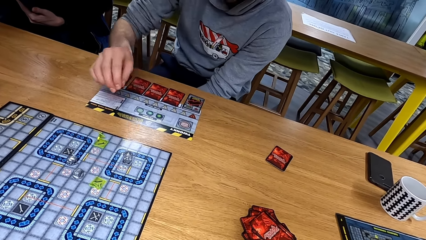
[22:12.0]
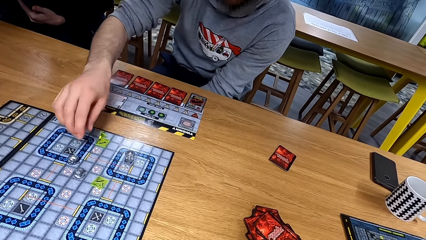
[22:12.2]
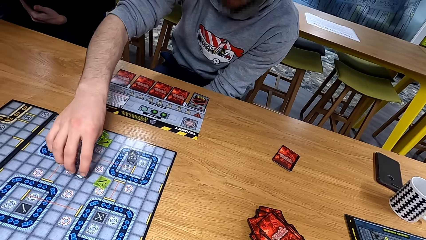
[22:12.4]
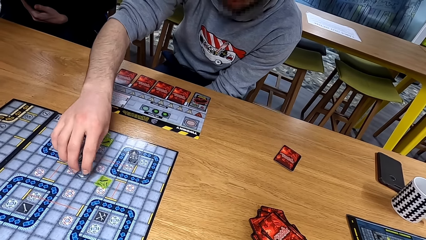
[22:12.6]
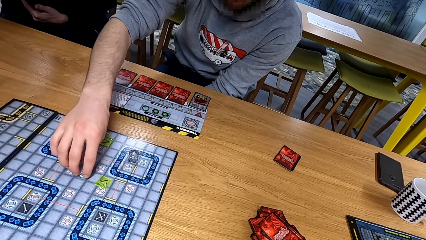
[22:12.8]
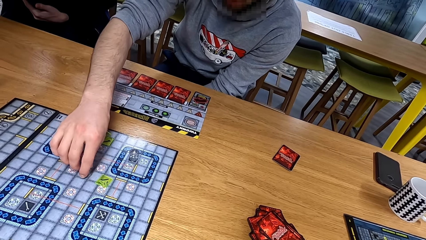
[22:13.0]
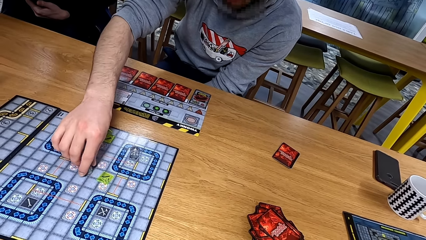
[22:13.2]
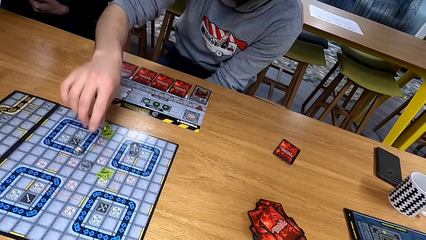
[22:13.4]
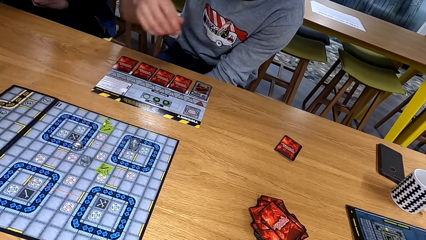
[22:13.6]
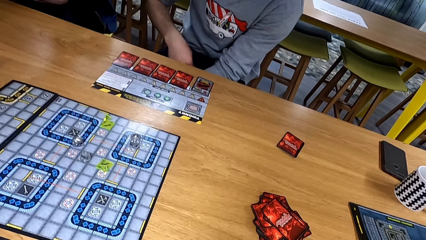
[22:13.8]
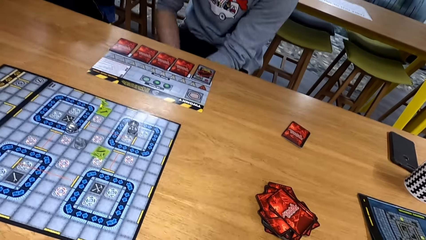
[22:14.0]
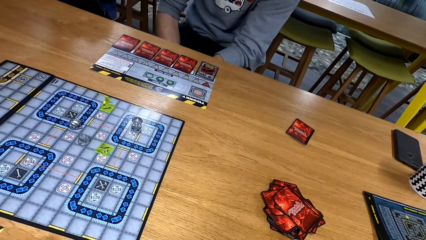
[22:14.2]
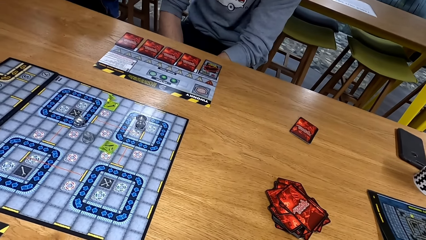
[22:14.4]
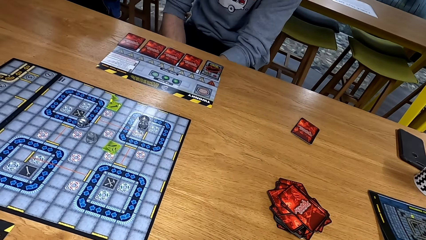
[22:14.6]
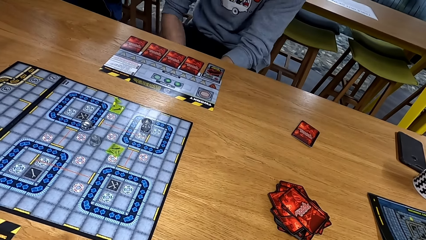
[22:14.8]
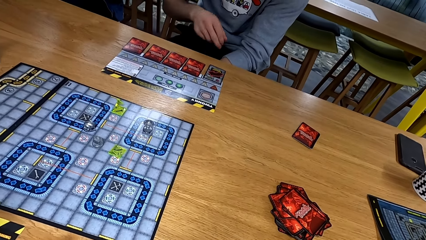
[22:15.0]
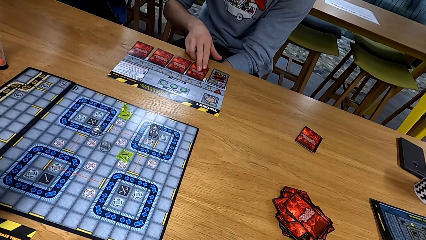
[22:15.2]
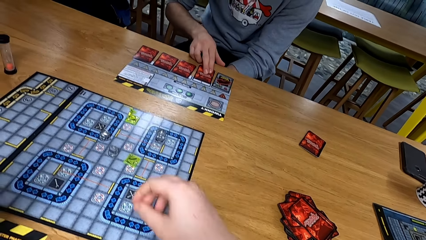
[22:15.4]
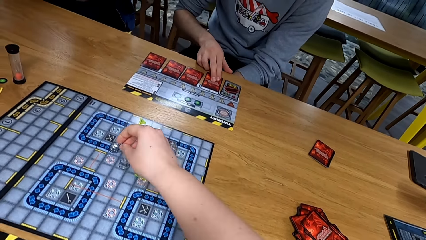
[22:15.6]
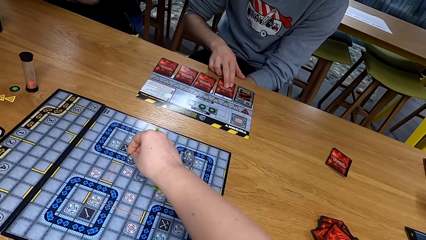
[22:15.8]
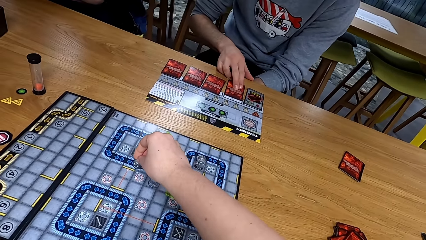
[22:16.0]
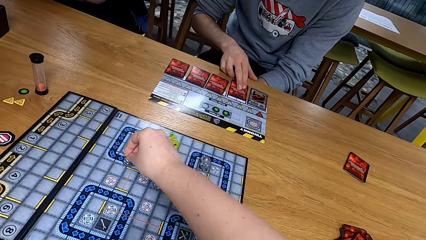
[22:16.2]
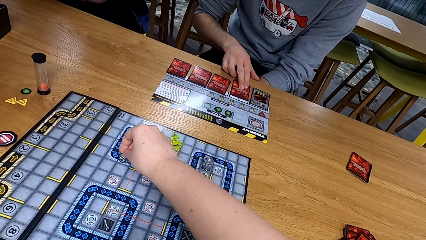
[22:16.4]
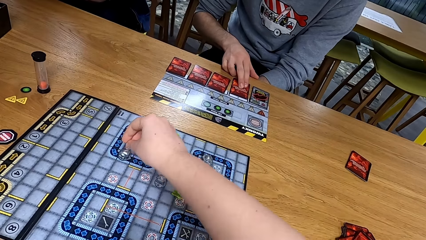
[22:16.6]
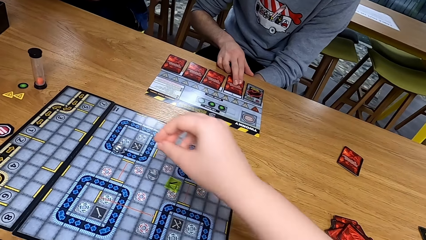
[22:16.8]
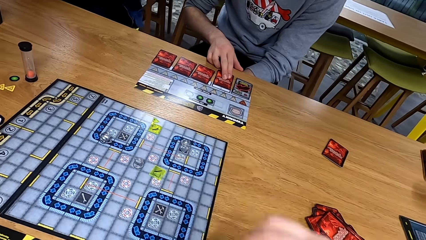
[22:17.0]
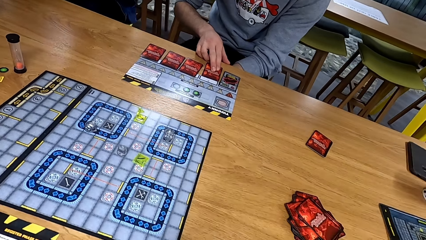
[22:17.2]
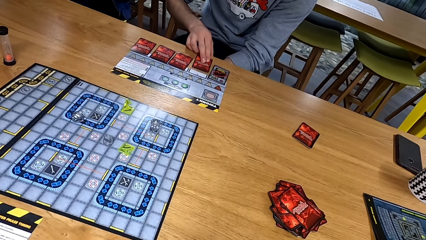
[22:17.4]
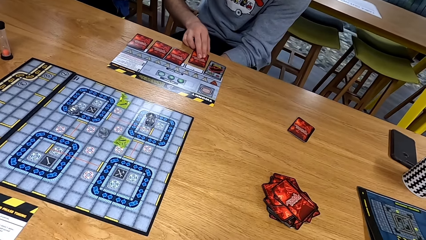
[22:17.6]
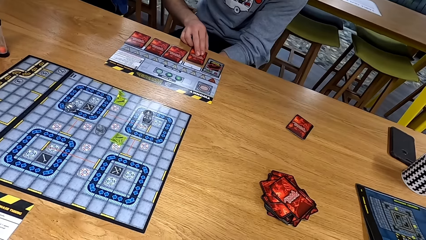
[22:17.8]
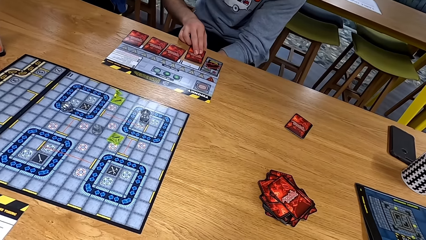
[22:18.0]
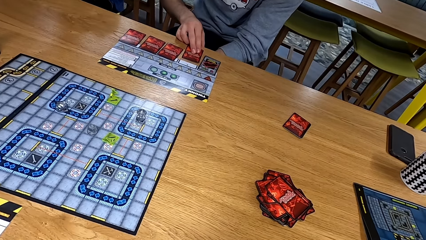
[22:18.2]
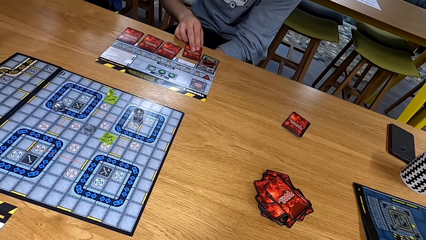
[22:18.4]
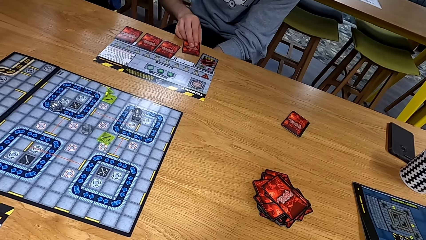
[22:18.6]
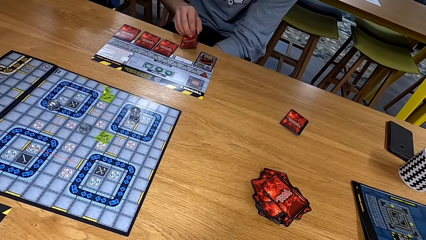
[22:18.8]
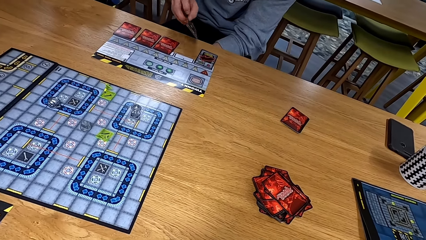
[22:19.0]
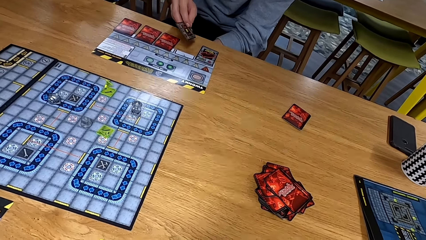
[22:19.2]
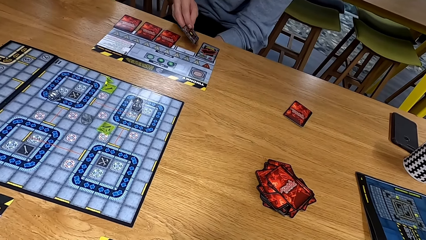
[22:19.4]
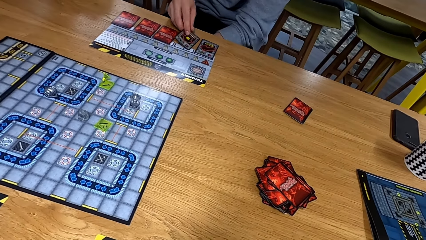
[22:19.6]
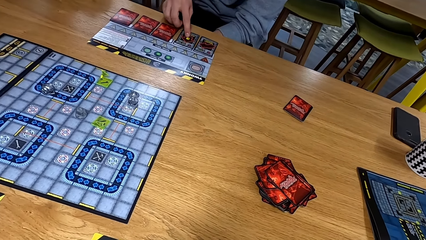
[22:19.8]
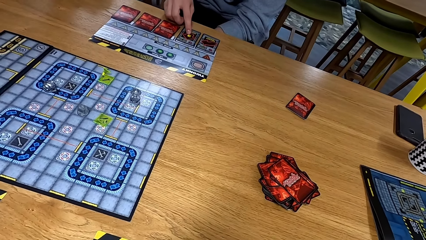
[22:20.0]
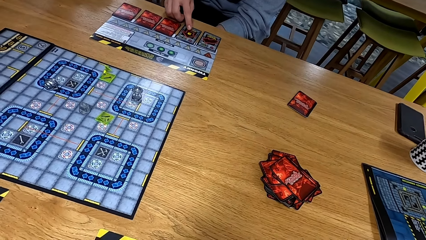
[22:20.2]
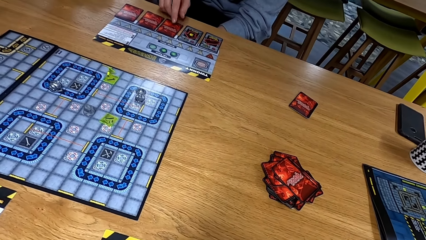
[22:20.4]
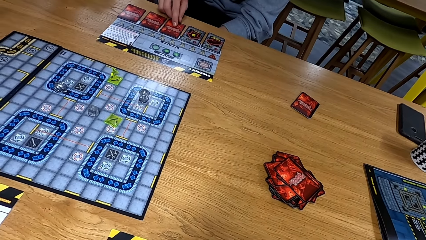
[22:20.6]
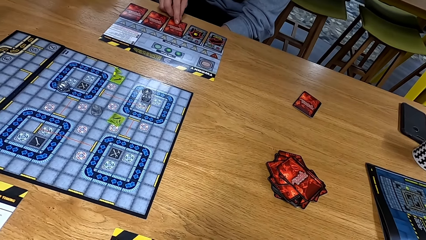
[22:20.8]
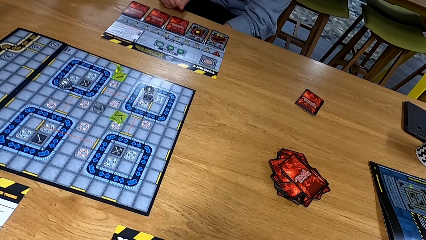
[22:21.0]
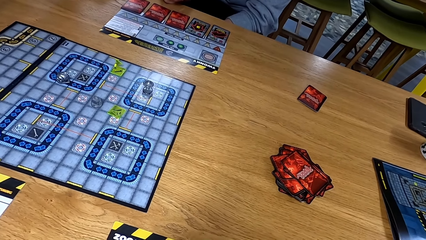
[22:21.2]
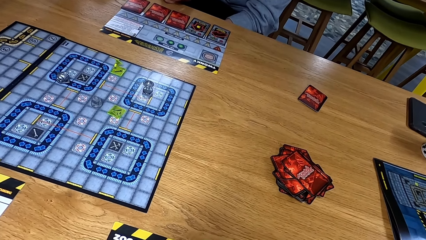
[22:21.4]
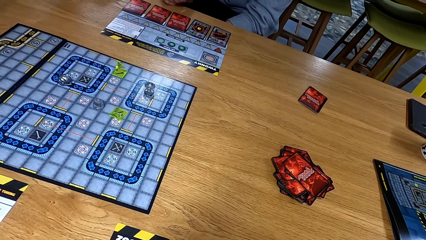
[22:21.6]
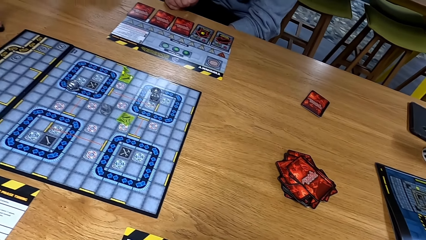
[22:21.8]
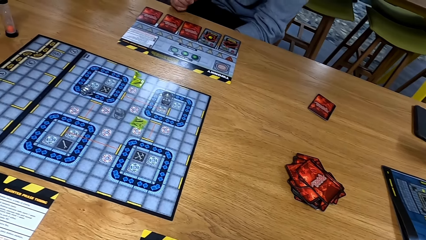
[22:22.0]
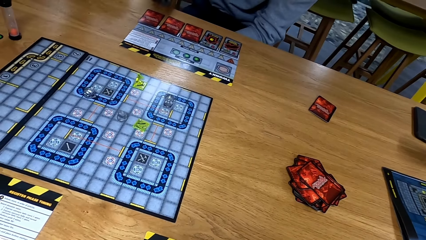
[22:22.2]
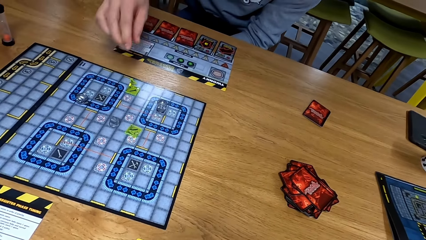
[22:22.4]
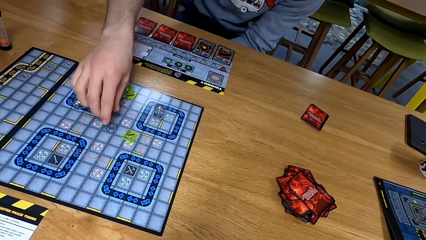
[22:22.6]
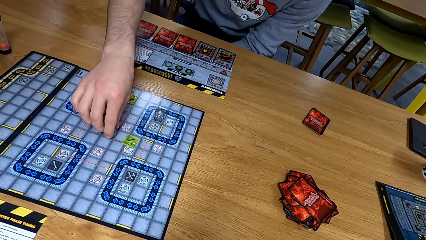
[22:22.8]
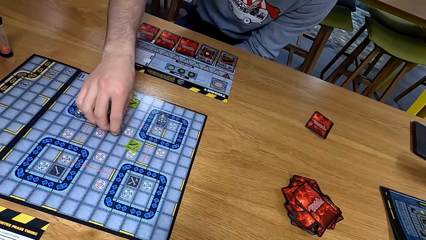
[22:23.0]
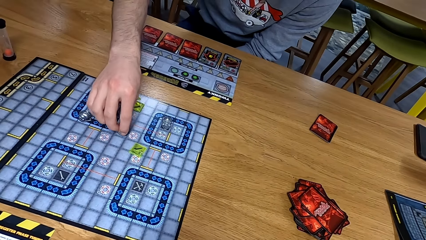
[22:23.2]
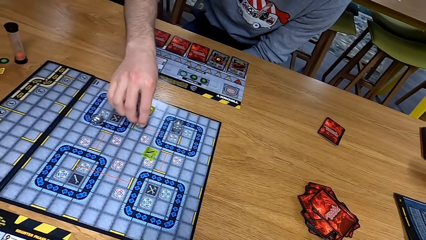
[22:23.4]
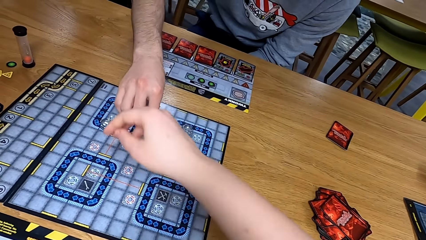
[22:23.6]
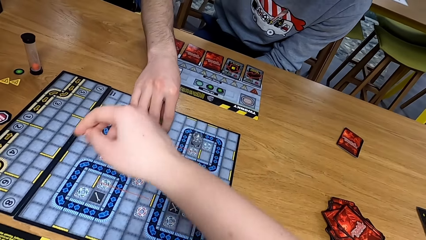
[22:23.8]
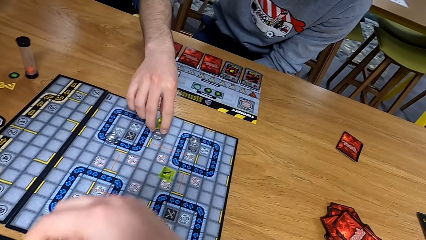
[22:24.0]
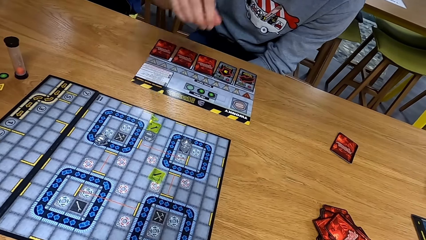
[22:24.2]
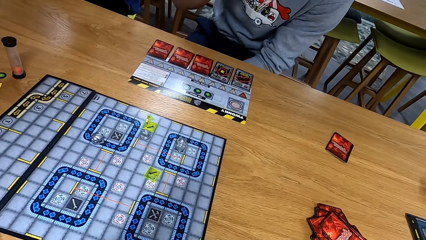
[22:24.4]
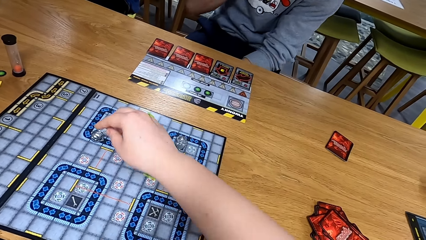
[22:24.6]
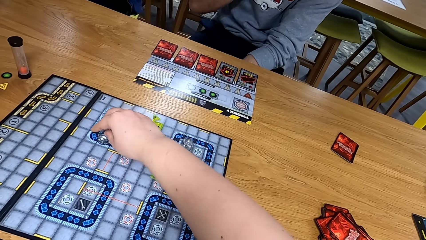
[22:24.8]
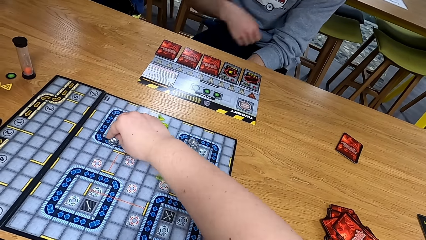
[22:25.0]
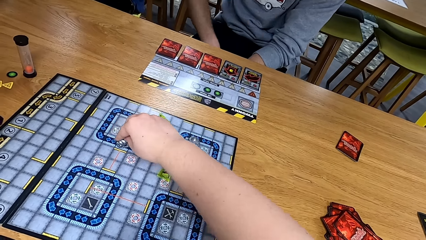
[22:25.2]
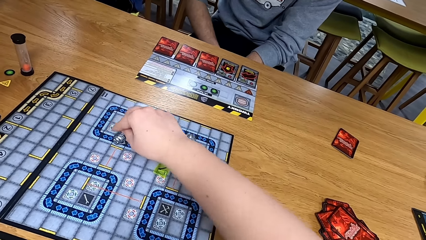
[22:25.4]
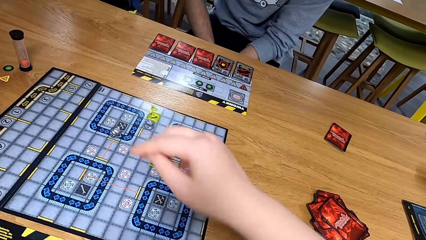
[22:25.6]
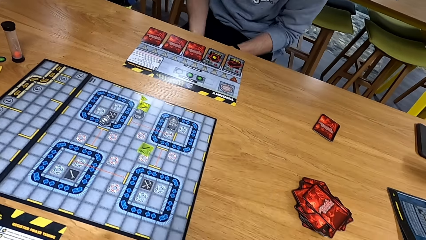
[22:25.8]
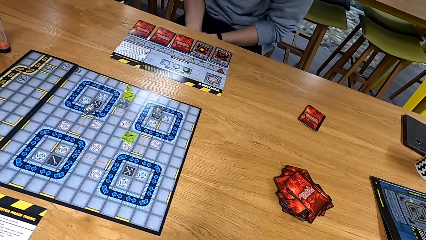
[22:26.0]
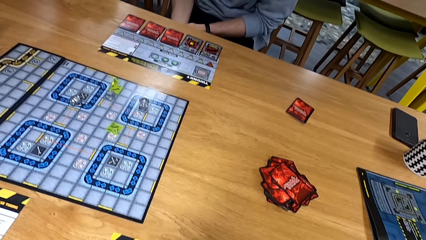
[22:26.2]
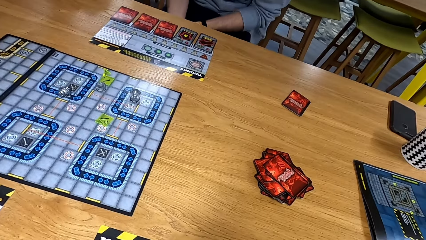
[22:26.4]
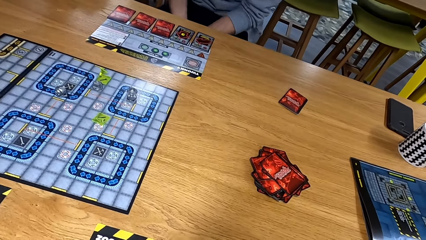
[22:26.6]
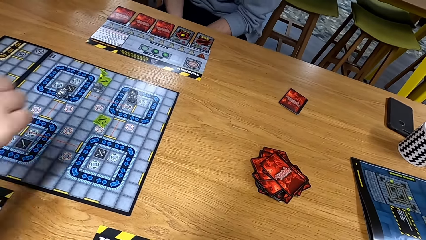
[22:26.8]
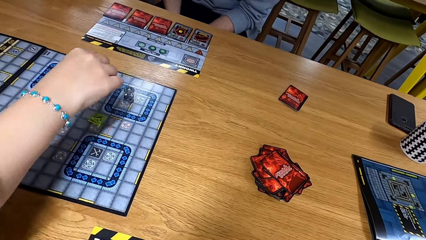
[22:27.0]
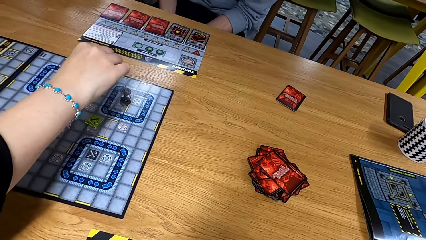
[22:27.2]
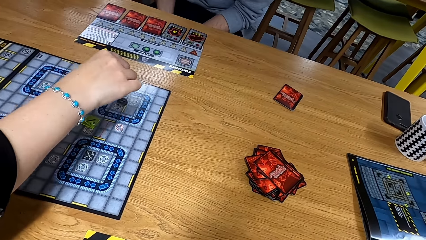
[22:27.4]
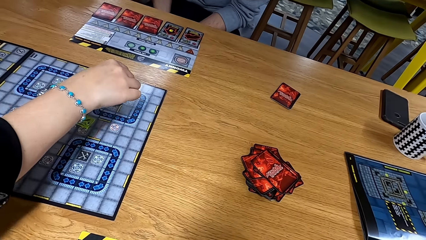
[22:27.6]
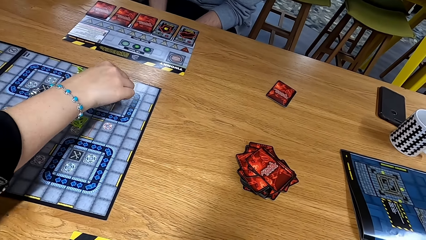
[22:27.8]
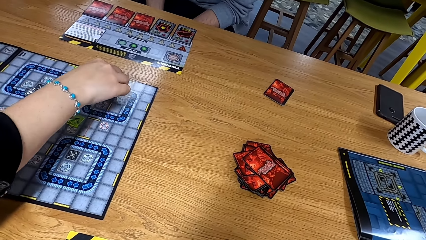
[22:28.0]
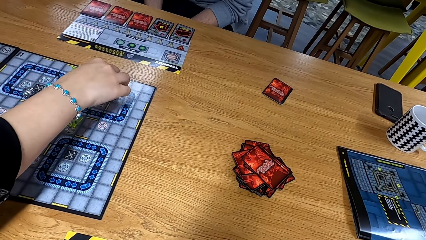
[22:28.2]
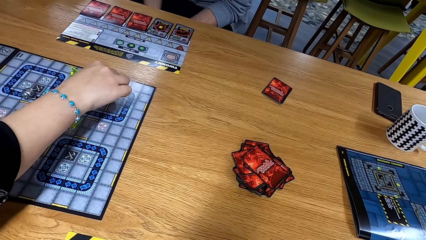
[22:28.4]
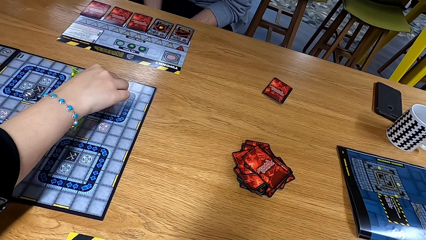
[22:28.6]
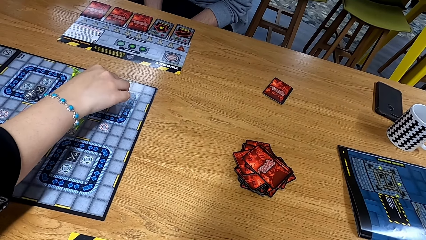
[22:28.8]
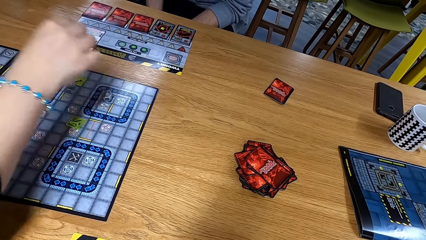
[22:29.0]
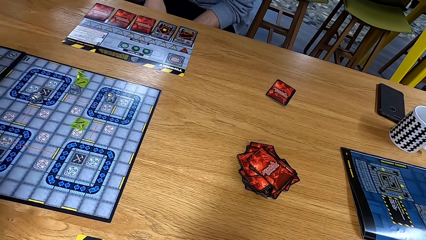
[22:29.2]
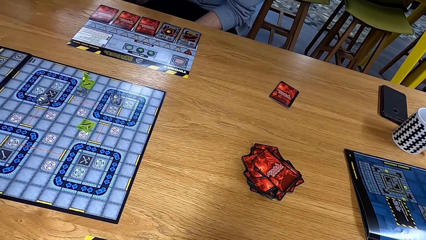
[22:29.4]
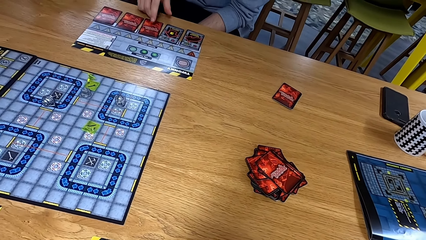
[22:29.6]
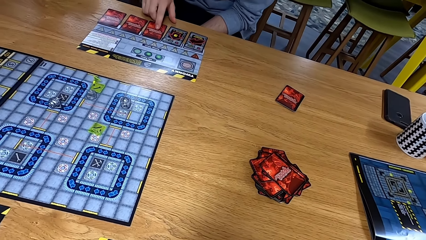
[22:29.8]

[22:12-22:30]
The camera wearer moves a dice. A man turns the card. The man moves the card. The man moves a dice on the playing board. The camera wearer moves a dice on the playing board. Another man moves a card on the playing board.
